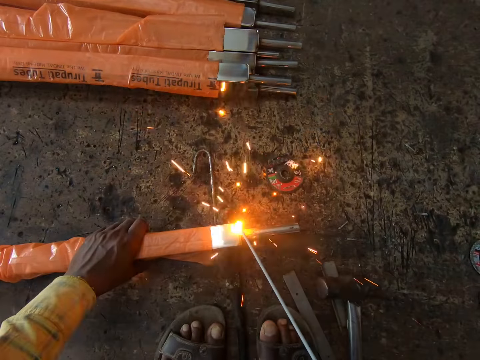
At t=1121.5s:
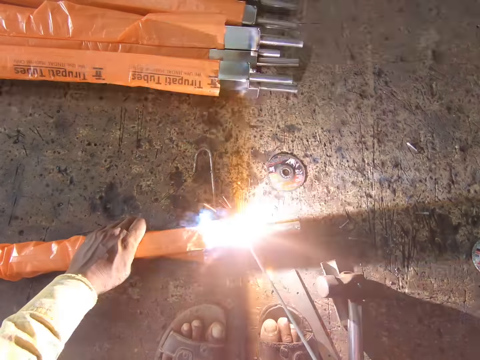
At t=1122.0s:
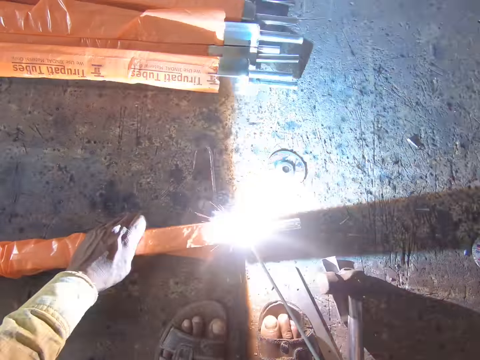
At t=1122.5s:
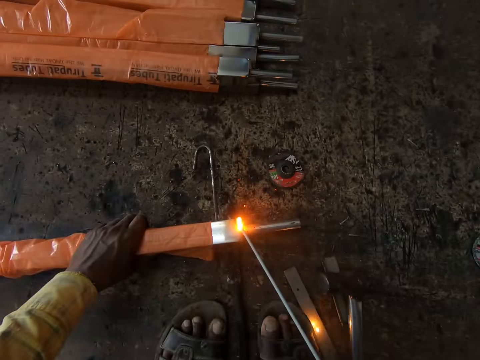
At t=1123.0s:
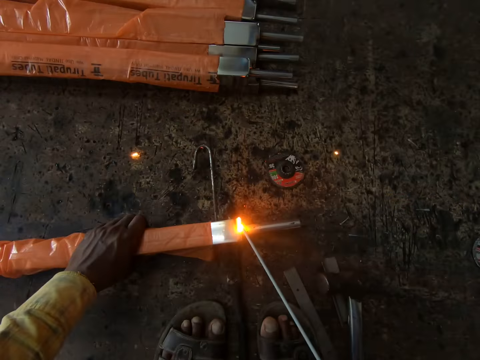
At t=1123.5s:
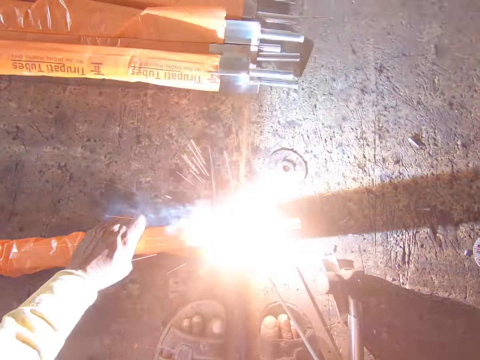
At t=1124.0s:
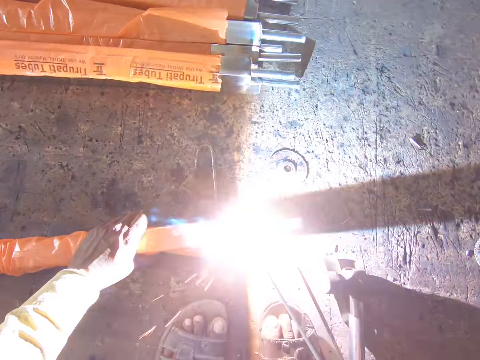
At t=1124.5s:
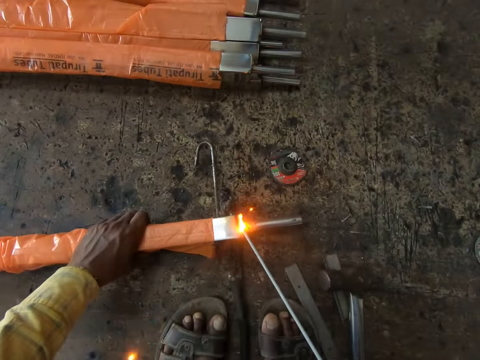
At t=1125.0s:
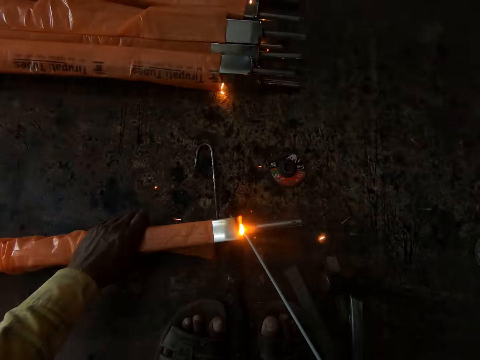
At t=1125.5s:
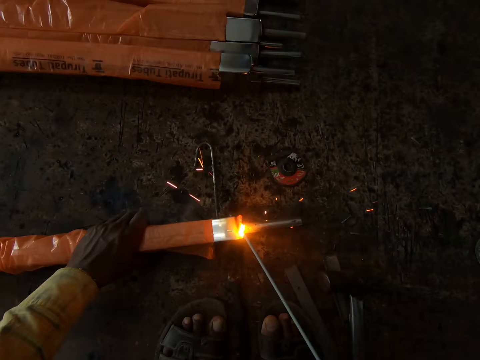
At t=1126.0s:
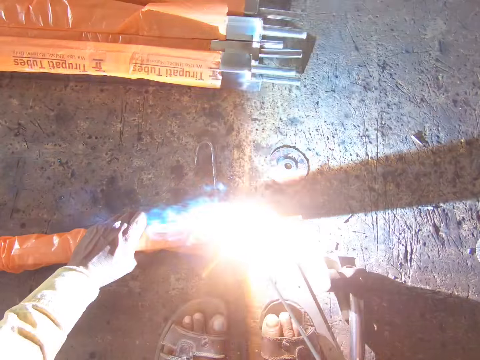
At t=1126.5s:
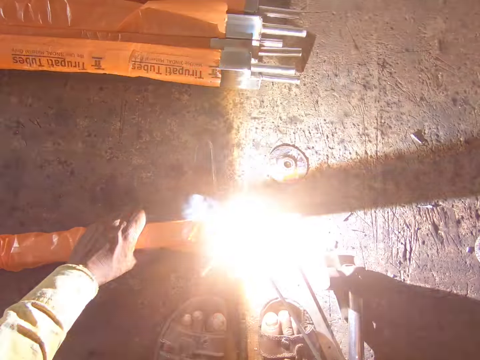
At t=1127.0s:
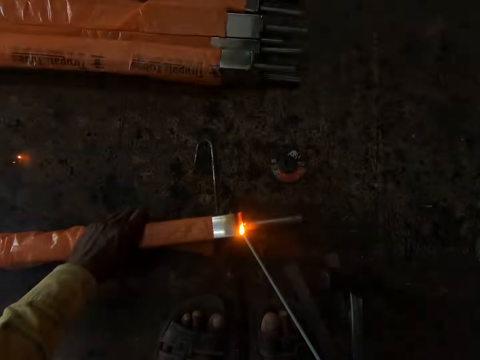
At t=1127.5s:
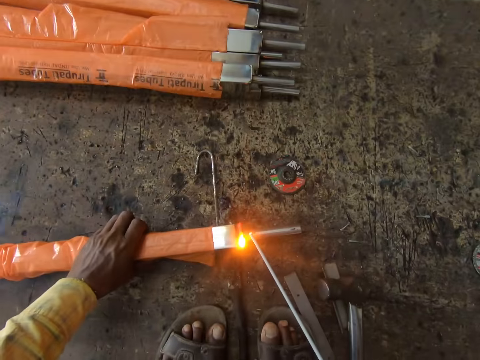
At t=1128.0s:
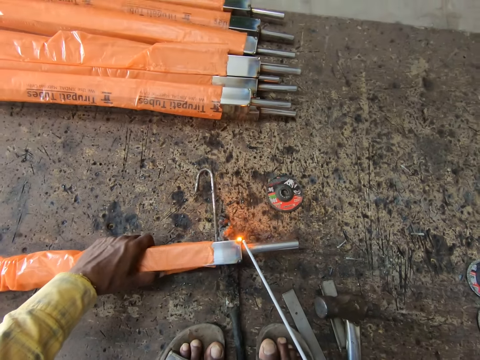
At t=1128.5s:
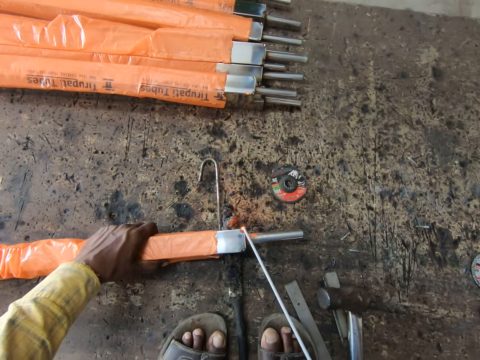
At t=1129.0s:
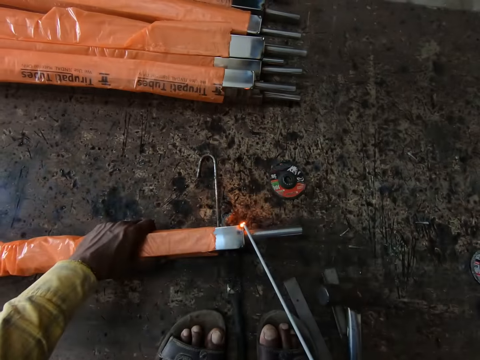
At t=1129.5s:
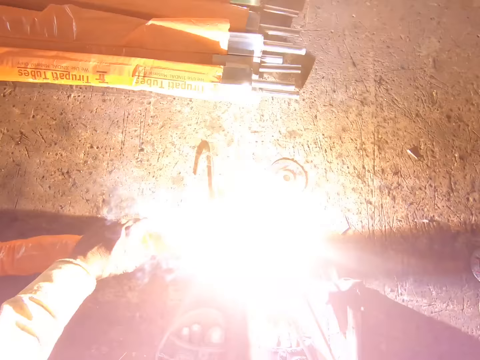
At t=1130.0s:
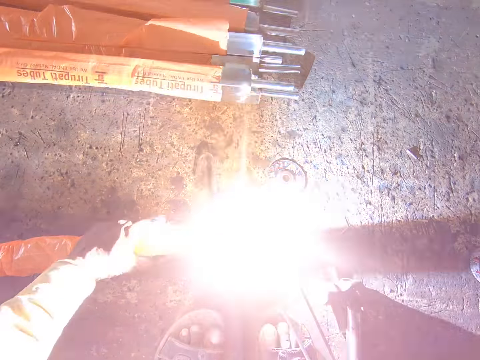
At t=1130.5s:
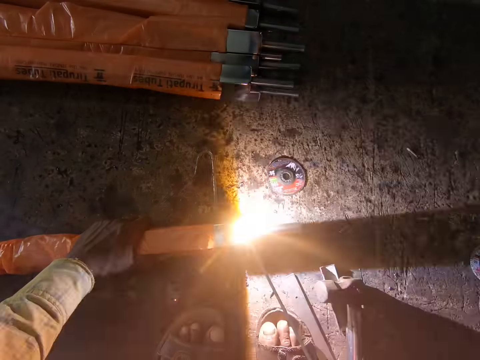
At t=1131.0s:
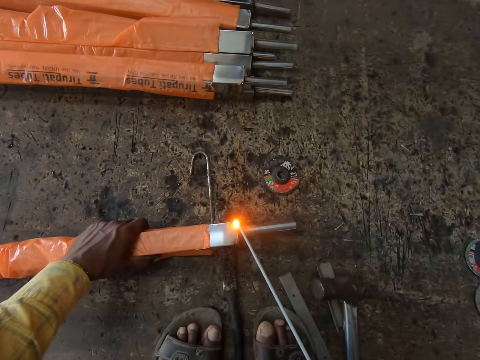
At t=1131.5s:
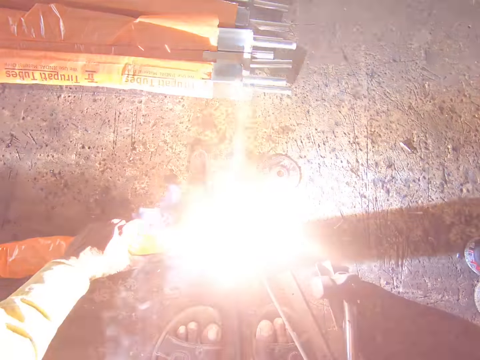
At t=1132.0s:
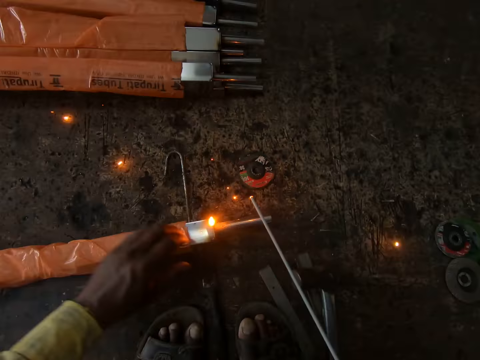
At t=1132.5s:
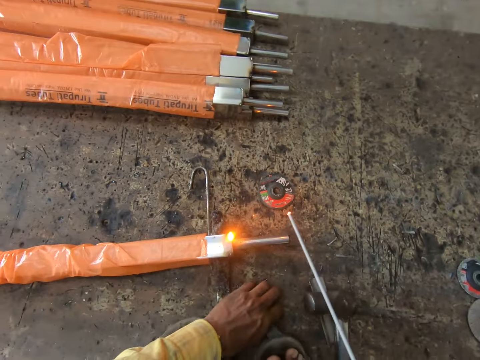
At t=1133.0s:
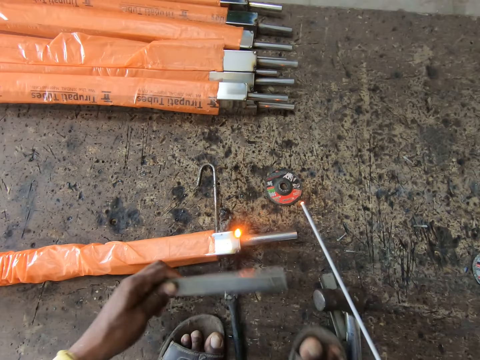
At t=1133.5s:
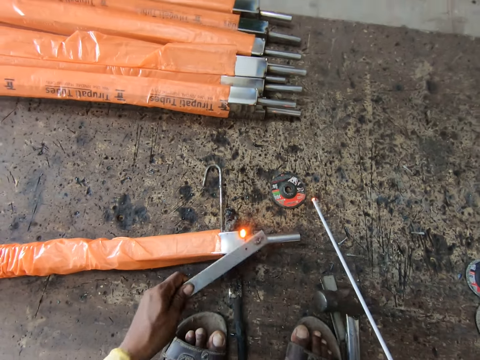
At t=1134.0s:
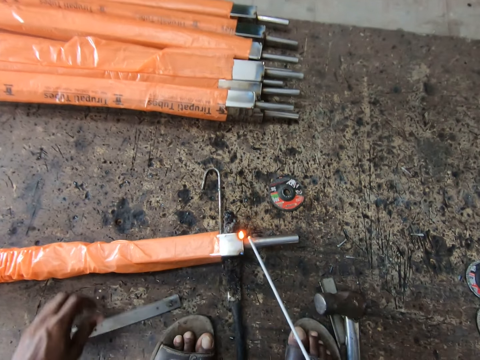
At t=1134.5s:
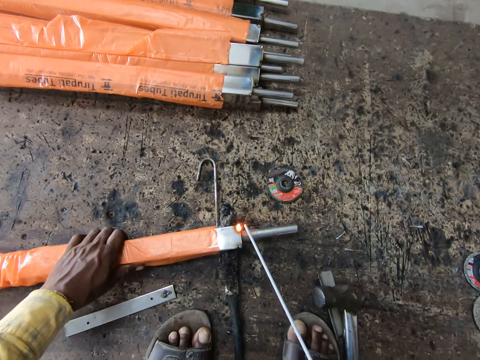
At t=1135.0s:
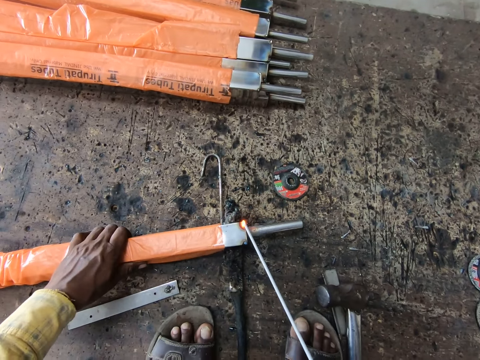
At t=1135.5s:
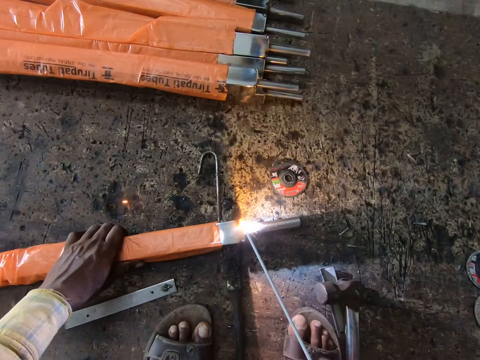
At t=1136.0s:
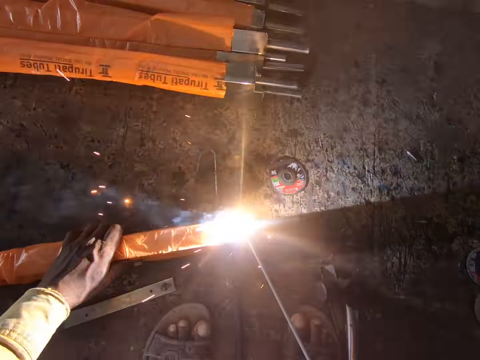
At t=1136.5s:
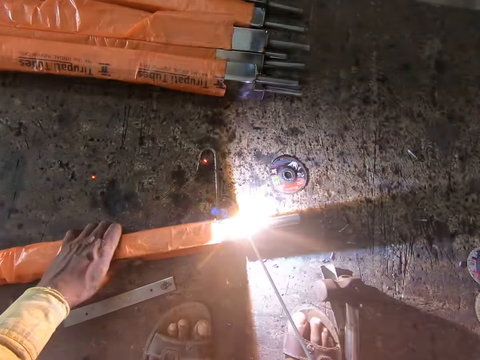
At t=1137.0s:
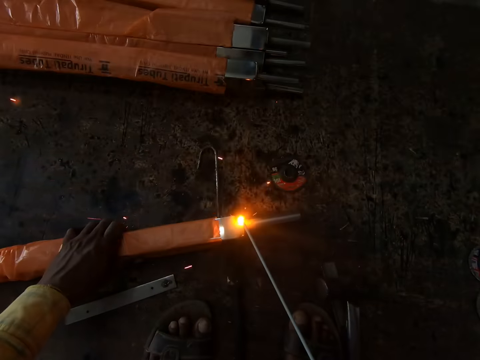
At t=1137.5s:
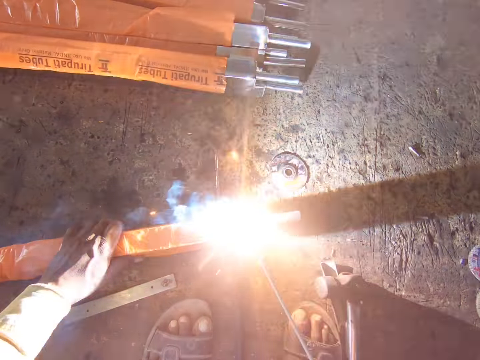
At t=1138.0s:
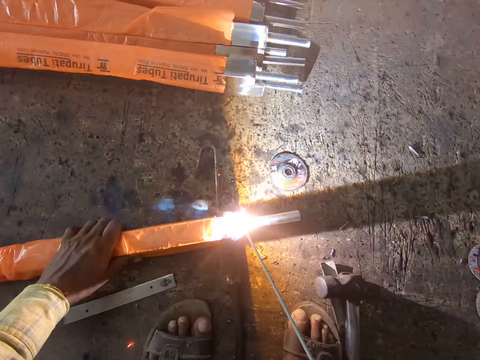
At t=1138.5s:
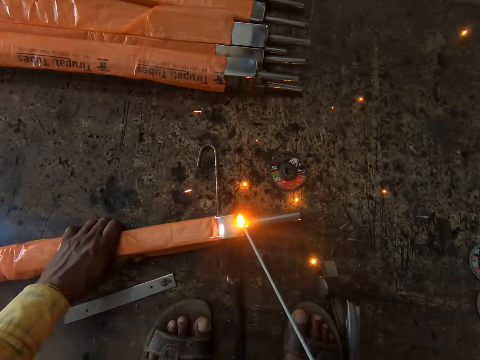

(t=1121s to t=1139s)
The camera wearer adjusts a welding rod or metal on the floor. They turn the metal around. They weld the welding rod with a welder. They adjust the welding rod on the floor. They tap the welding rod. They weld the welding rod with a welder.

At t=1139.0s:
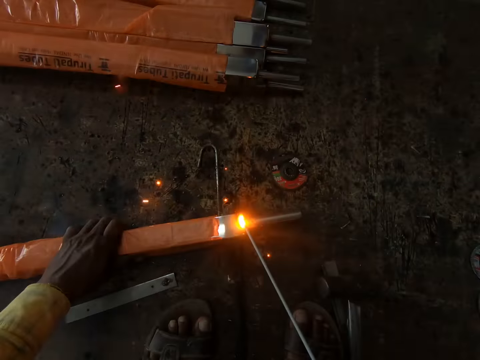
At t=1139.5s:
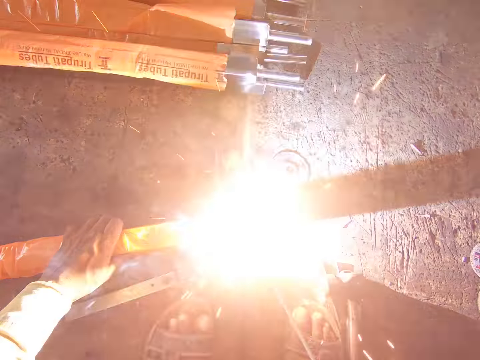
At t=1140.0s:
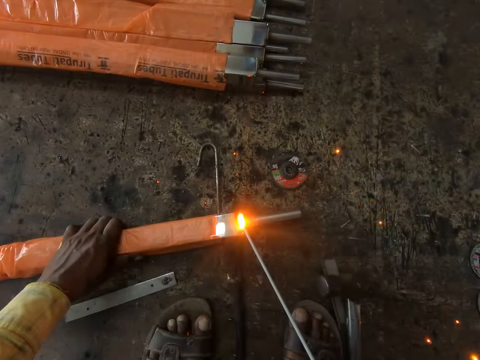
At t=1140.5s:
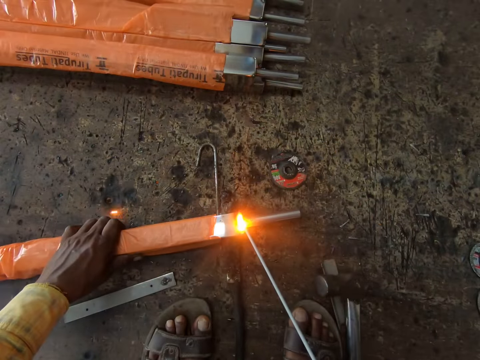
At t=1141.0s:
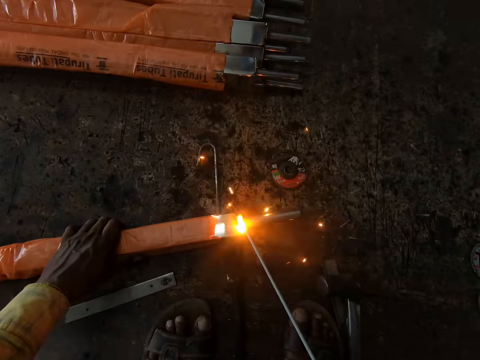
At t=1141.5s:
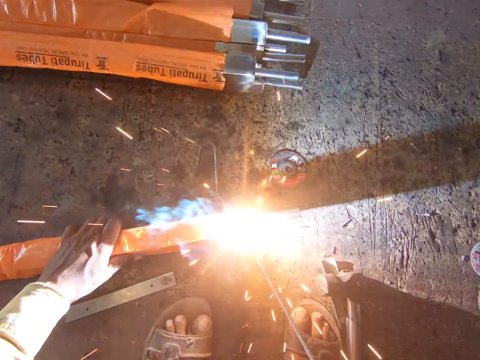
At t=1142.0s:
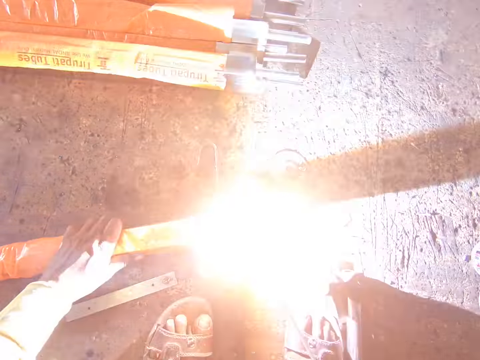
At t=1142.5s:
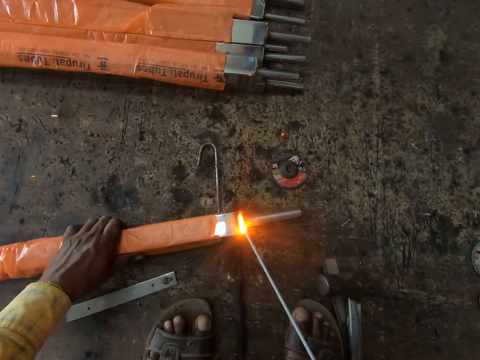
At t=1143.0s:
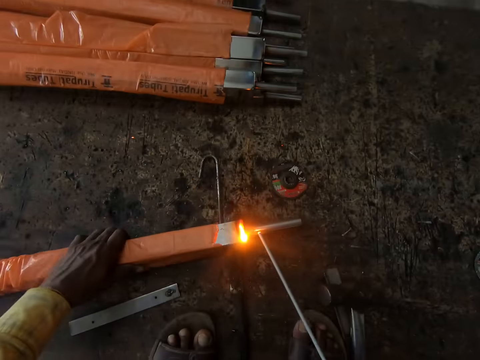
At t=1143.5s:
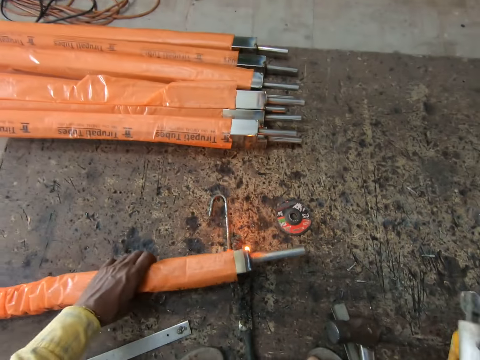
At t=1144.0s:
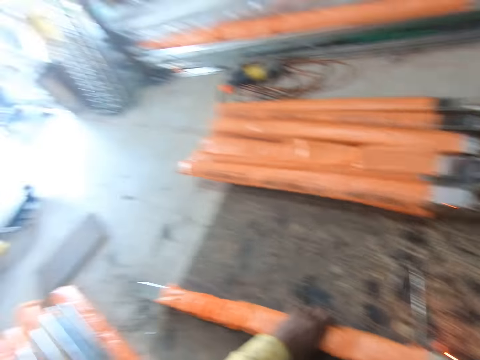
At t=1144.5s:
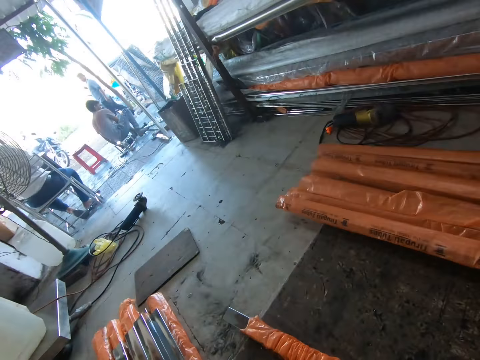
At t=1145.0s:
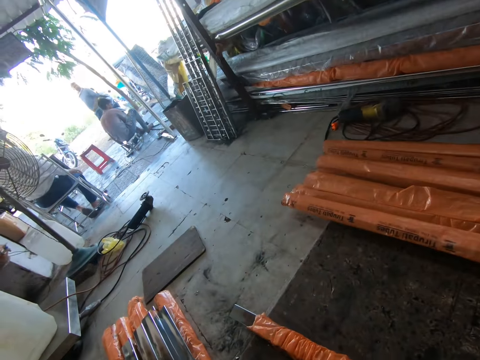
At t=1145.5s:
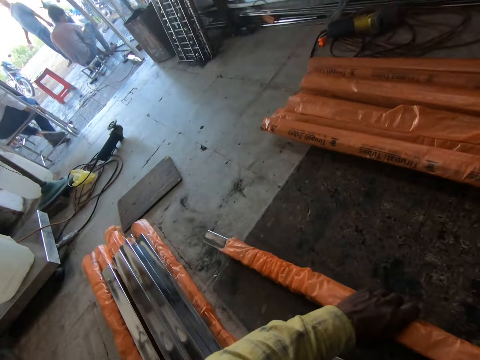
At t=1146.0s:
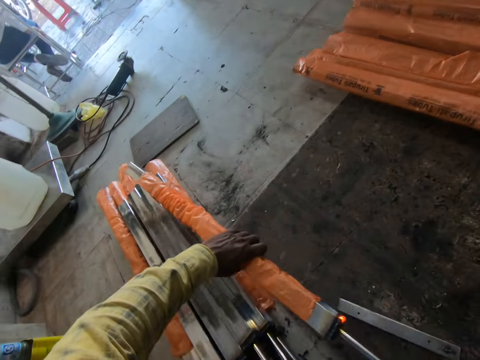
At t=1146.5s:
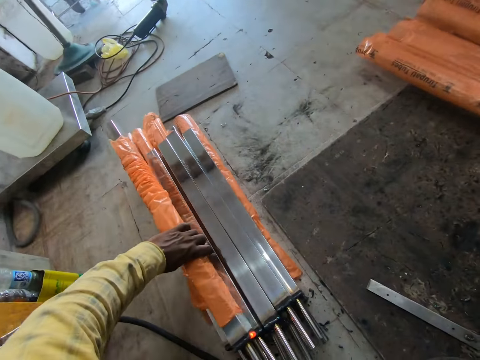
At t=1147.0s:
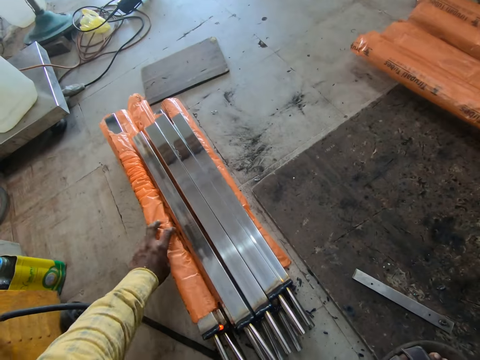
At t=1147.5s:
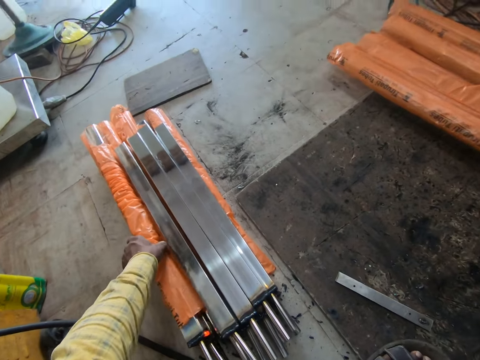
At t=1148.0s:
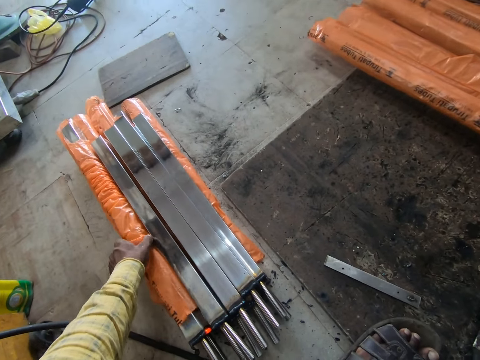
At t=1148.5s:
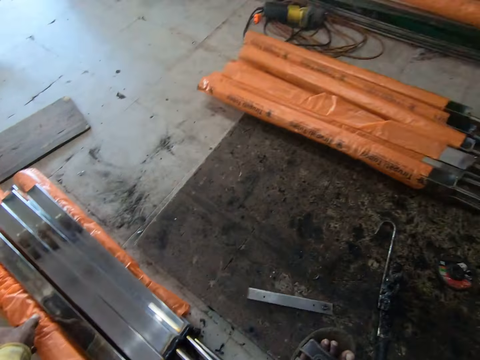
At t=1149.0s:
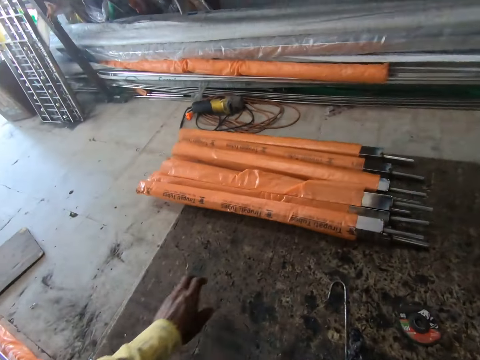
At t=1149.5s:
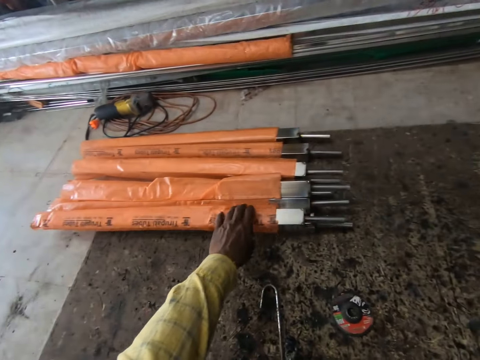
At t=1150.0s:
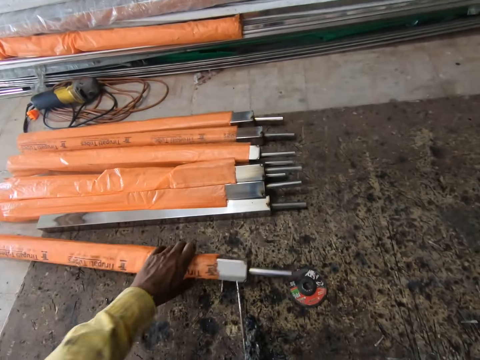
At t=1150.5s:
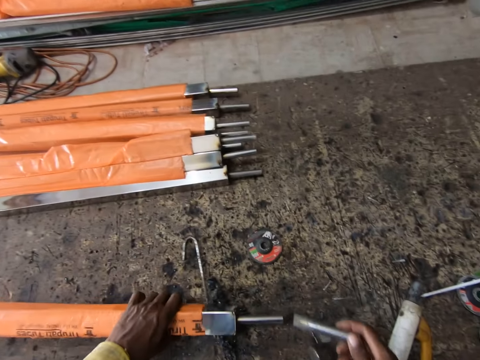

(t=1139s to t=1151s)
The camera wearer adjusts a welding rod on the floor. They turn the metal around. They look around a workshop. They put the metal aside. They adjust the welding rod on the floor. They look around the workshop. They adjust the welding rod on the floor. They pull the metal closer.
